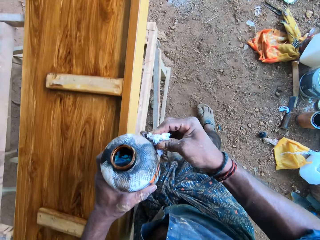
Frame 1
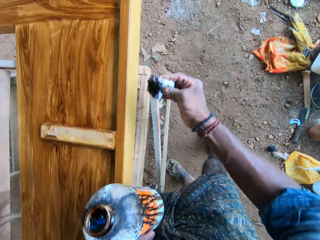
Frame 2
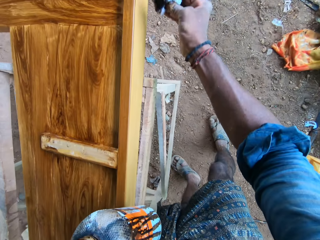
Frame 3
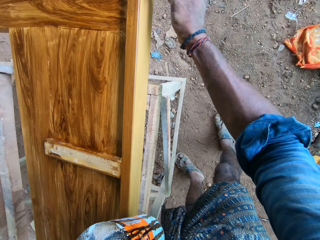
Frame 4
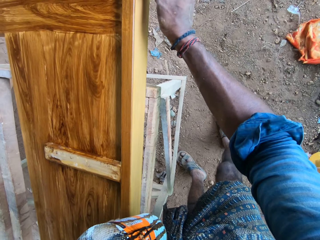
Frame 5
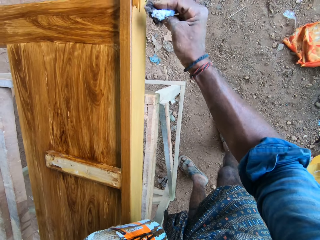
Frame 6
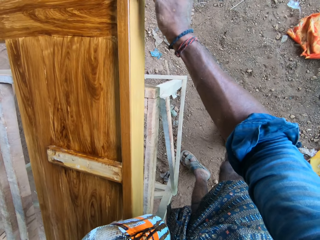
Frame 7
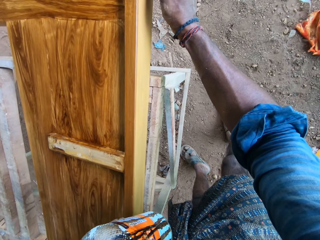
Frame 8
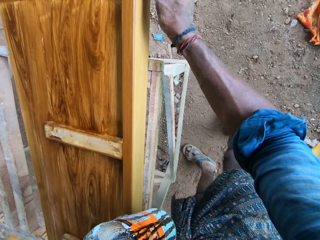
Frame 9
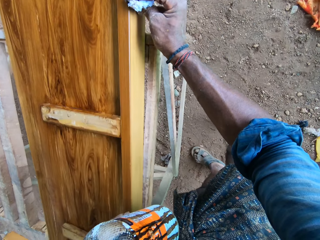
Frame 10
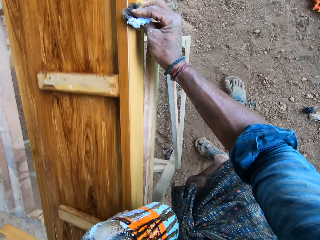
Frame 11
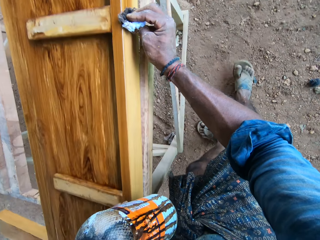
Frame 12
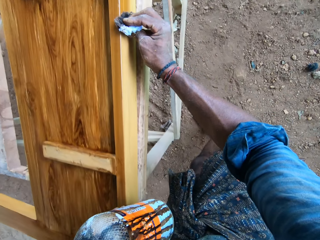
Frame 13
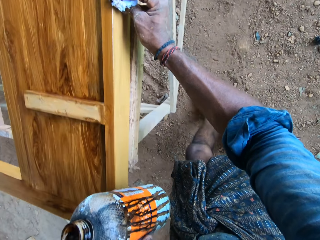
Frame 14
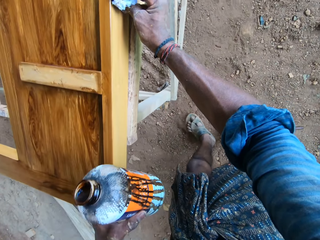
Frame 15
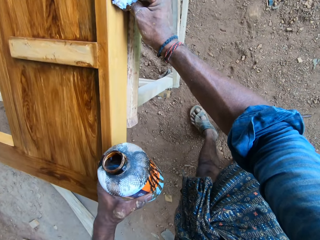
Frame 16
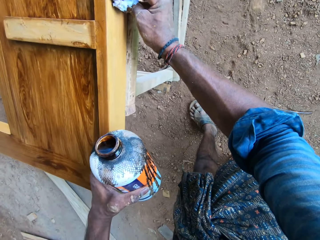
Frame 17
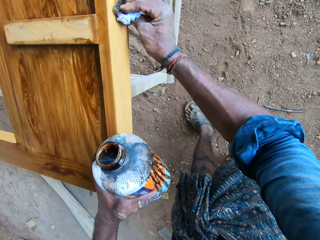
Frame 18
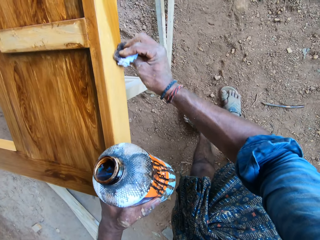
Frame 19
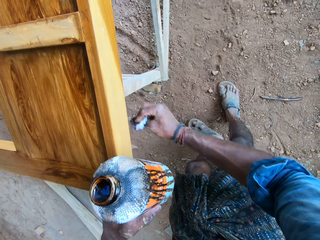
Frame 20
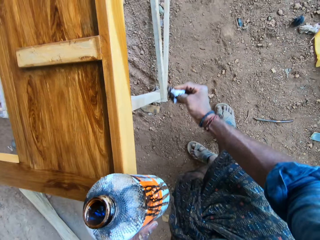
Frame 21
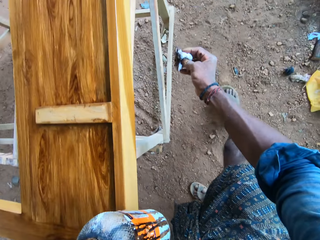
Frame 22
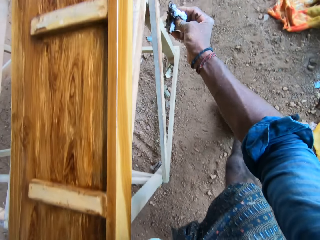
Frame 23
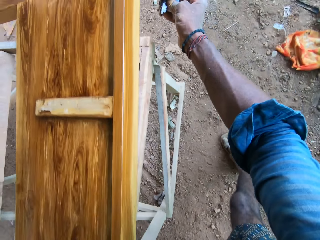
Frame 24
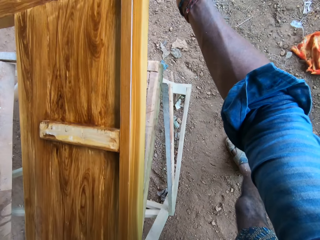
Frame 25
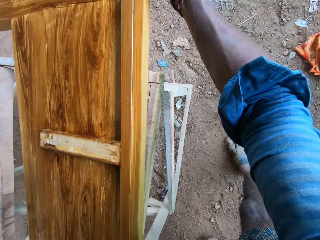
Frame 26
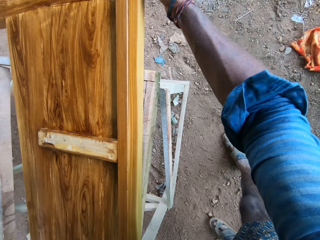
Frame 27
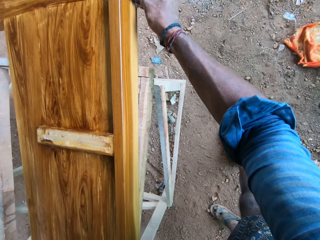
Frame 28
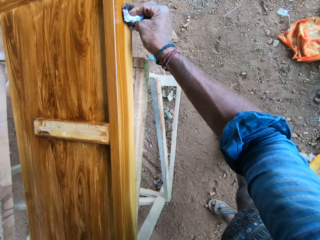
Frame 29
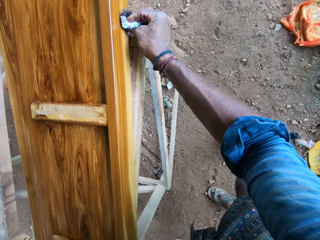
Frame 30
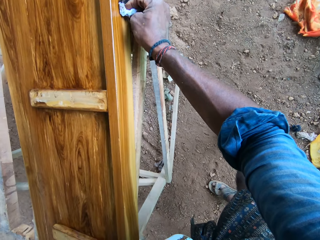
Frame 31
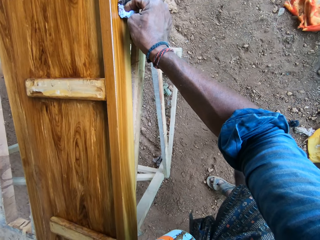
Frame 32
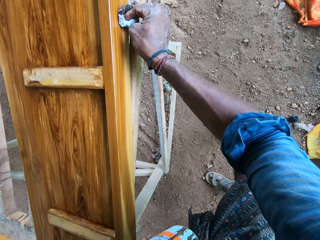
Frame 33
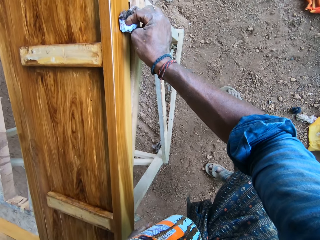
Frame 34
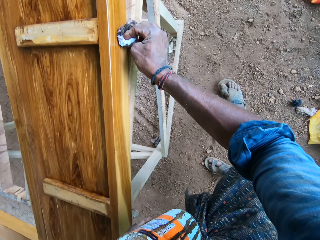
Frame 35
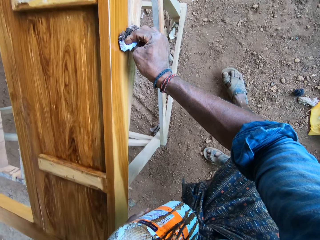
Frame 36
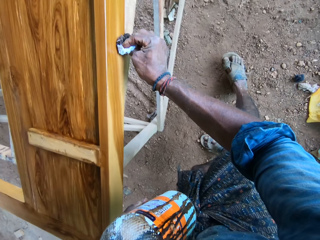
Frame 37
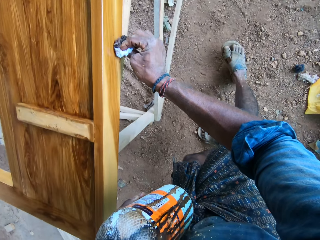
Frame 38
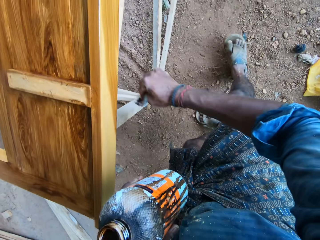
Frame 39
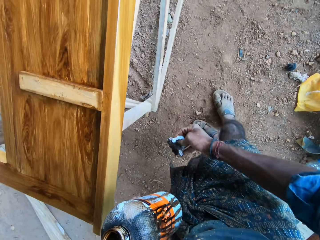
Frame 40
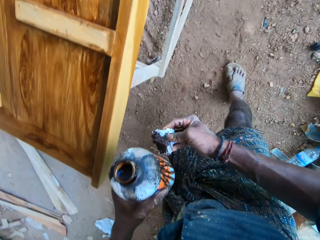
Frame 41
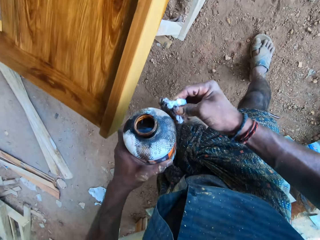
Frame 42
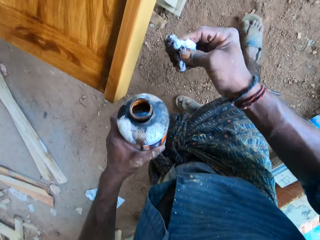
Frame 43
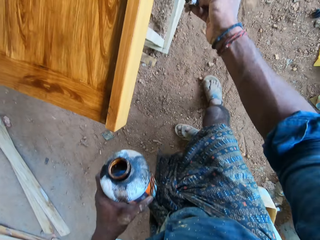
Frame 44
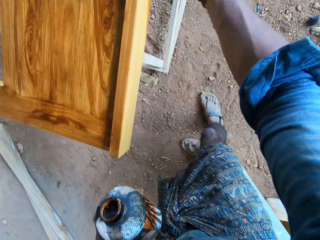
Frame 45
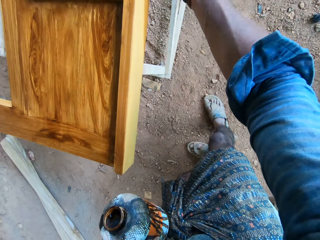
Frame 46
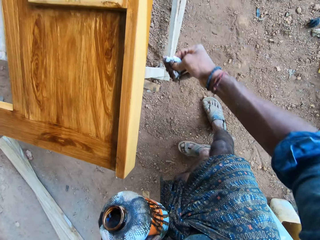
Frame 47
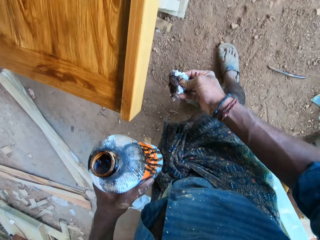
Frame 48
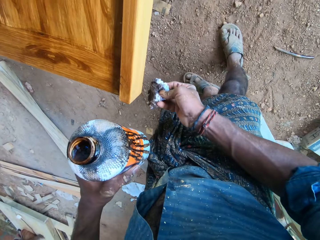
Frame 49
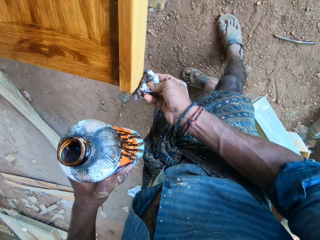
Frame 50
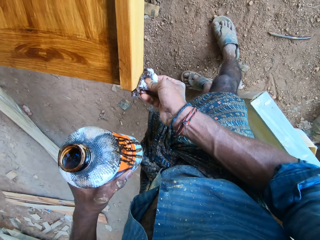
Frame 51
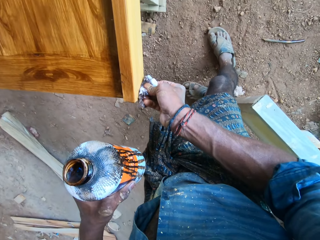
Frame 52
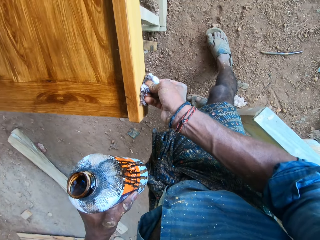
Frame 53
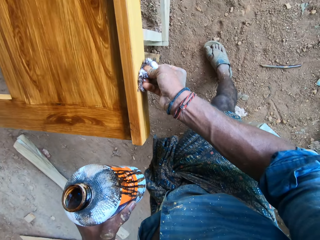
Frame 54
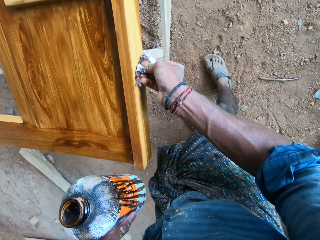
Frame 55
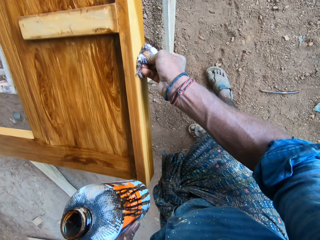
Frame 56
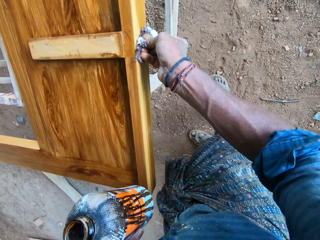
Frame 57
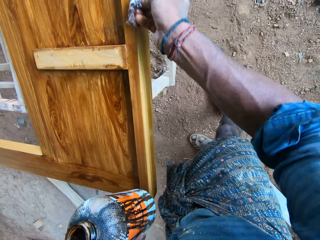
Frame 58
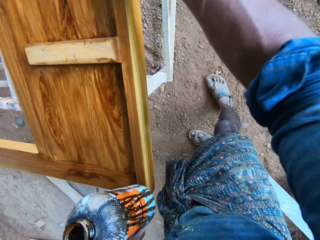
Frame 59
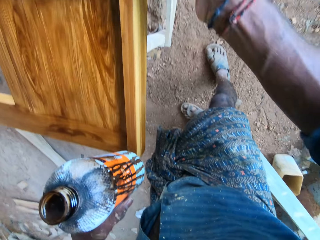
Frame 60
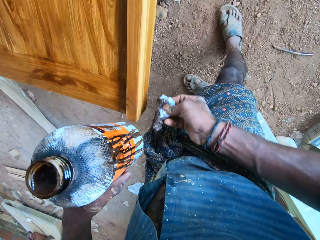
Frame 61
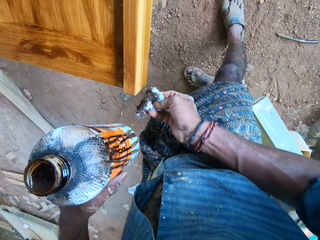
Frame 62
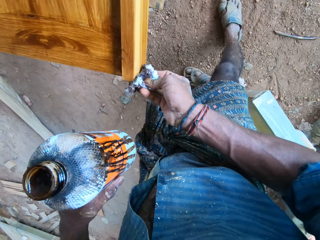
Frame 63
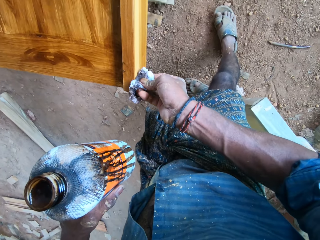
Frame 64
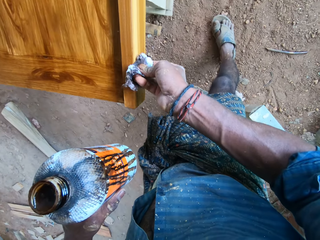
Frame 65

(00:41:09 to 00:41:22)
The camera wearer touches the bottle of wood polish in his left hand with the cotton wool in his right hand. He polishes the bed frame side panel on the wooden frame on the ground with the wood polish on the cotton wool in his right hand. He touches the bottle of wood polish in his left hand with the cotton wool in his right hand again. He polishes the bed frame side panel on the wooden frame on the ground with the wood polish on the cotton wool in his right hand again.

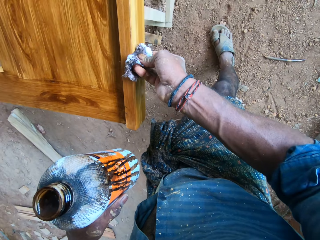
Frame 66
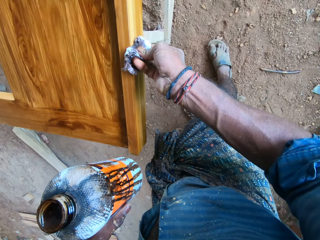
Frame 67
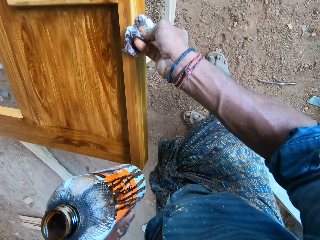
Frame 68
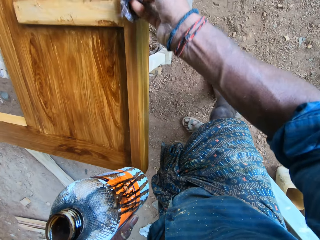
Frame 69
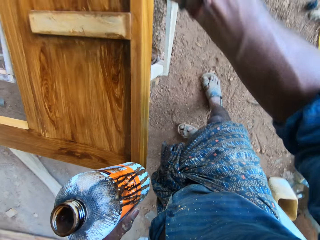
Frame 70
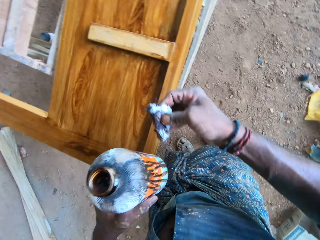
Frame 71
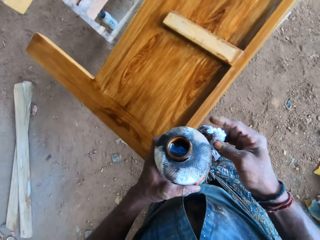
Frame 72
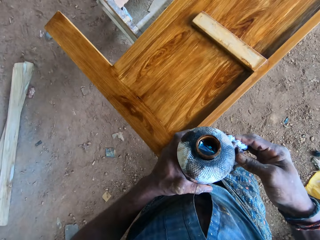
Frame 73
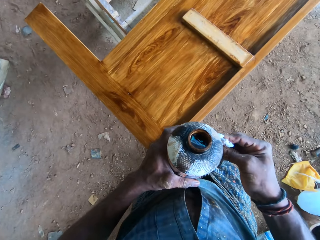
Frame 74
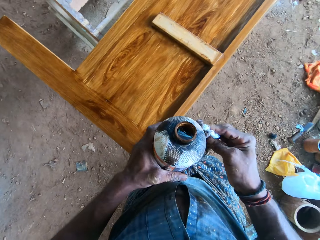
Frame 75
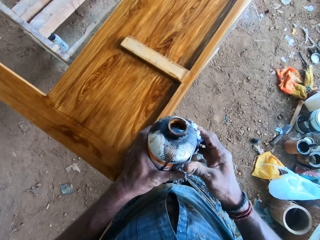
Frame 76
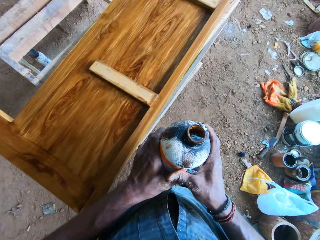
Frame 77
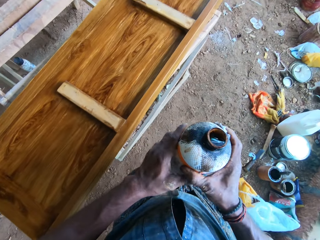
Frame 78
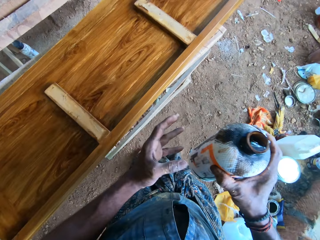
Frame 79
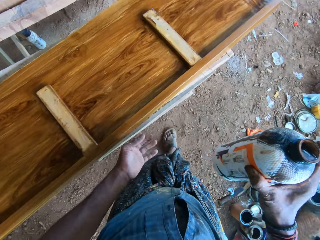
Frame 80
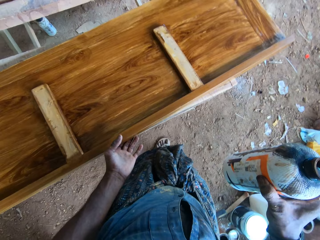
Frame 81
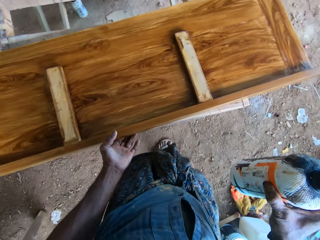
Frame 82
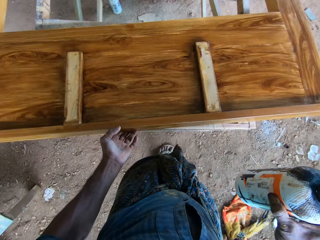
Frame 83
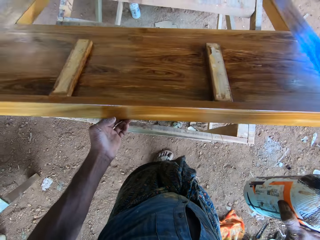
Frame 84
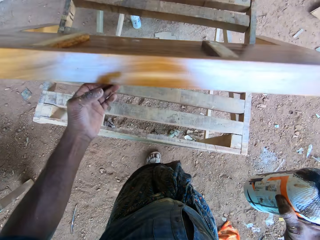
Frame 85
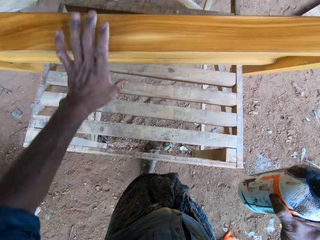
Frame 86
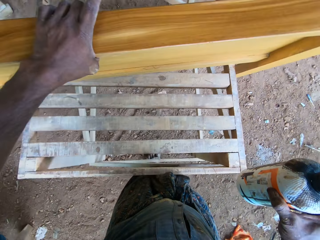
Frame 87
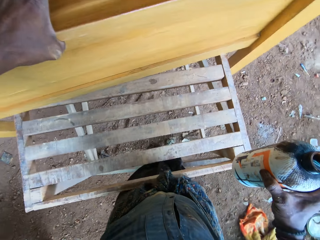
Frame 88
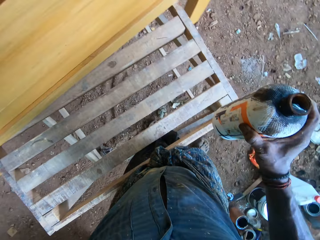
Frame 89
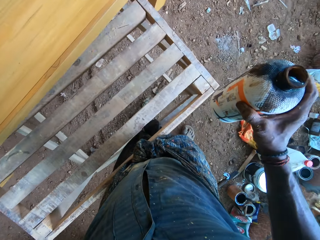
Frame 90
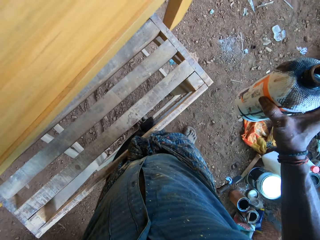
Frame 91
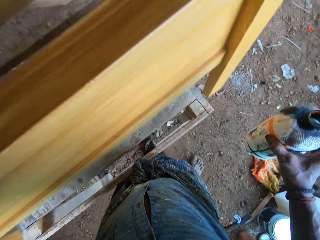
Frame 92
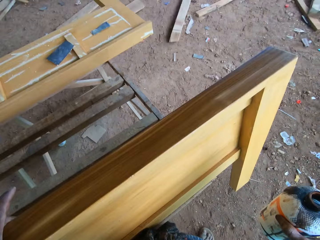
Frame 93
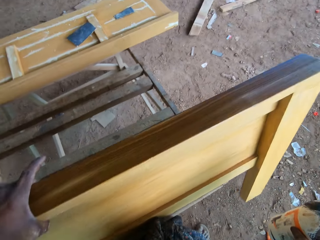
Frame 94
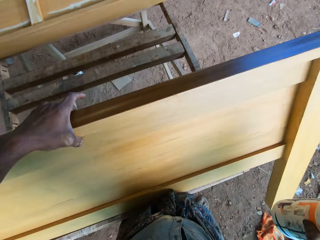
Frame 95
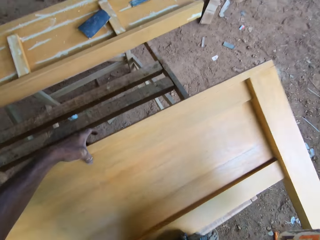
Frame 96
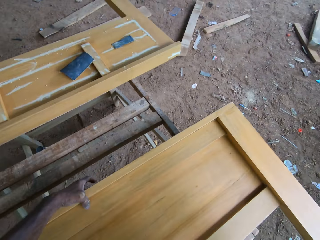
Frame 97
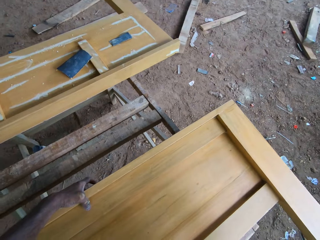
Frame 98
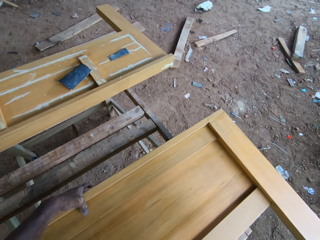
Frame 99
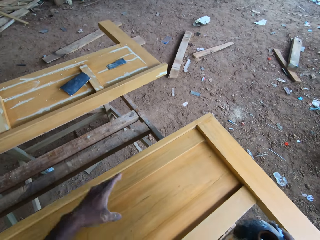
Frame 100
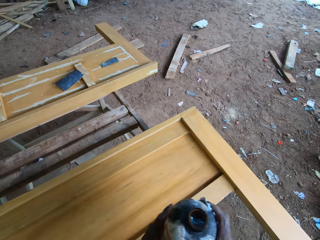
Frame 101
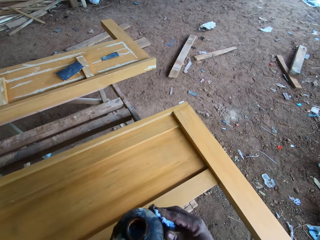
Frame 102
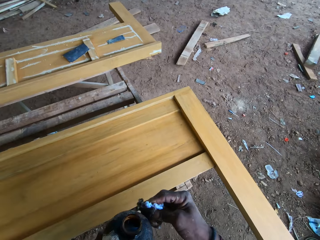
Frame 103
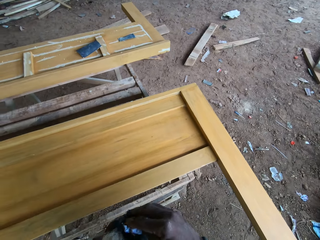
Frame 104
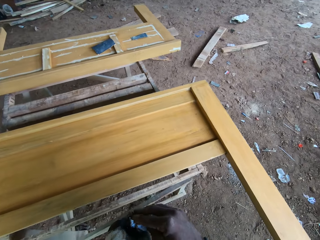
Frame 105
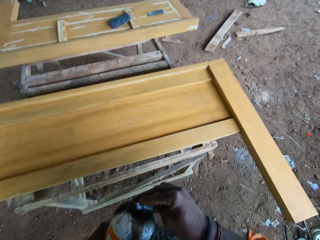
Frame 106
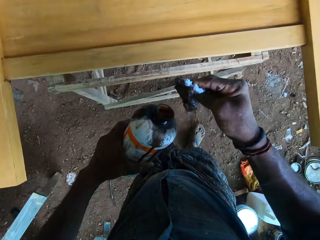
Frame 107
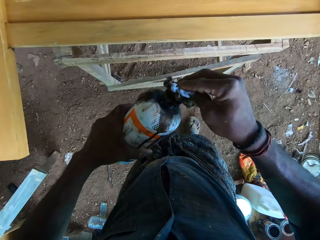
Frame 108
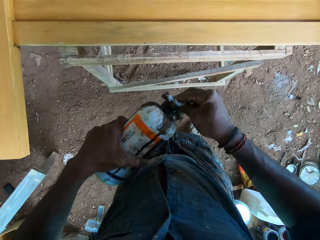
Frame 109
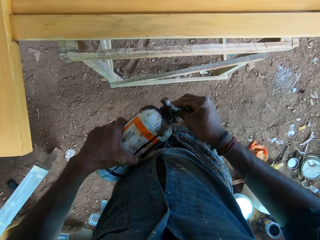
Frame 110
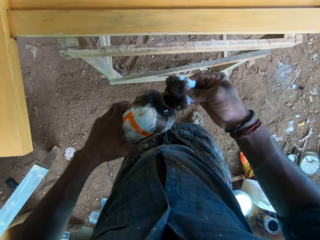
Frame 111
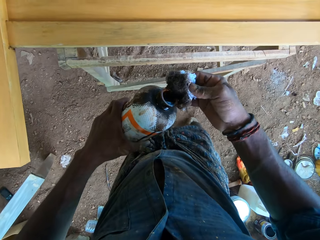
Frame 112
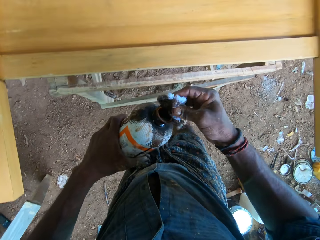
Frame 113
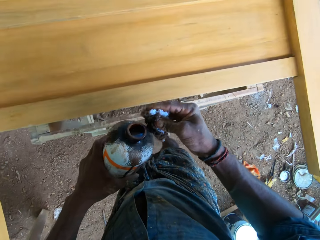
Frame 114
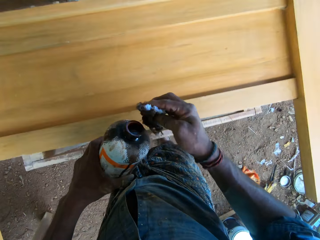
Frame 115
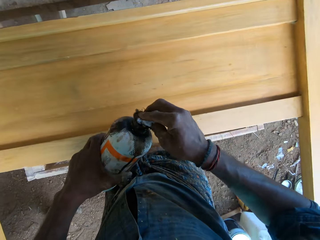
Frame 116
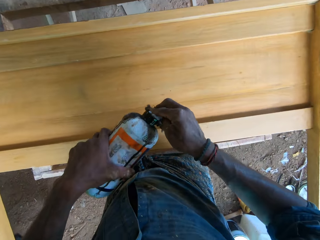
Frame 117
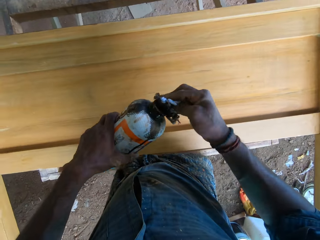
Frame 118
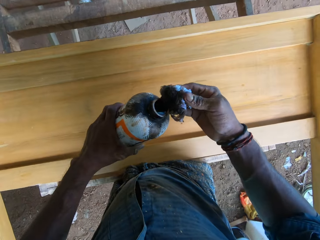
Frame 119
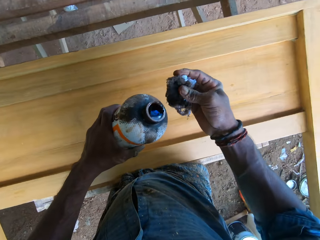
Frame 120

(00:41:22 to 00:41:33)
The camera wearer touches the bottle of wood polish in his left hand with the cotton wool in his right hand. He passes the bottle of wood polish in his left hand to his right hand. He flips the bed frame side panel on the wooden frame on the ground with his left hand. He passes the bottle of wood polish in his right hand to his left hand. He pours the wood polish from the bottle of wood polish in his left hand on the cotton wool in his right hand.
